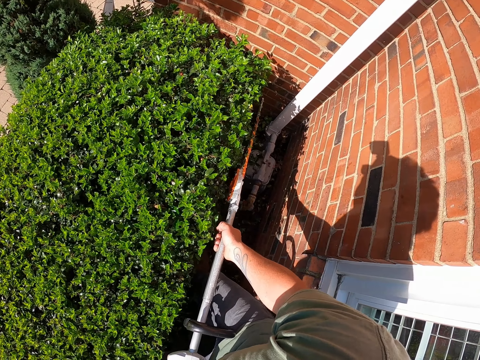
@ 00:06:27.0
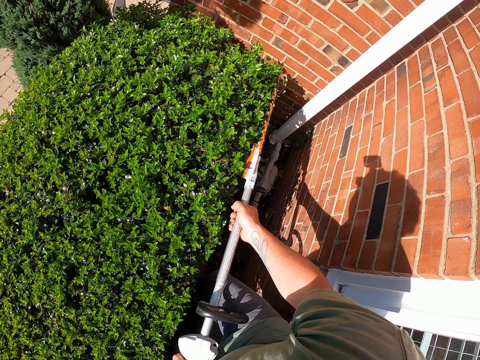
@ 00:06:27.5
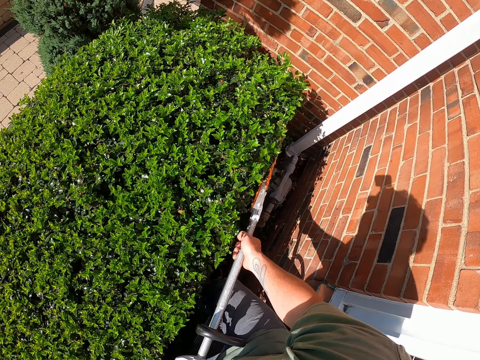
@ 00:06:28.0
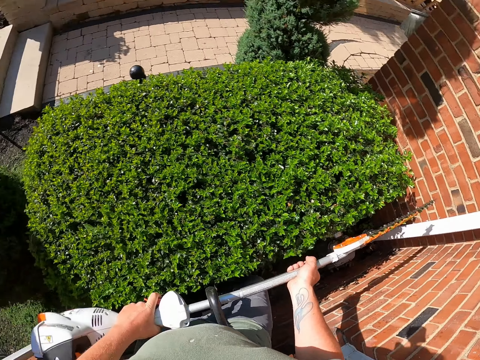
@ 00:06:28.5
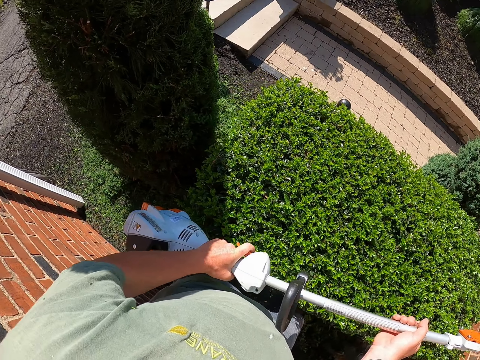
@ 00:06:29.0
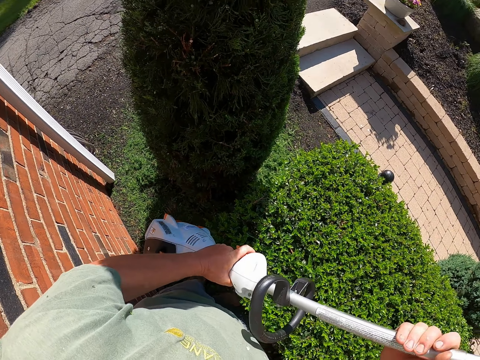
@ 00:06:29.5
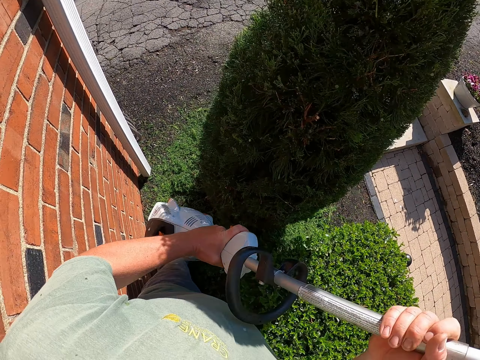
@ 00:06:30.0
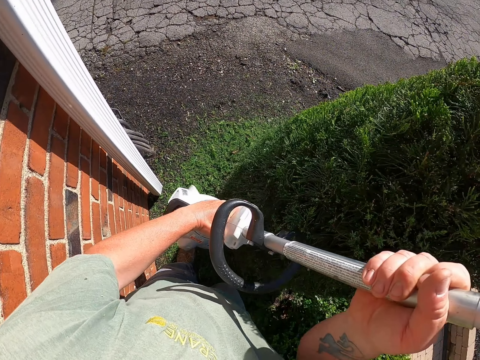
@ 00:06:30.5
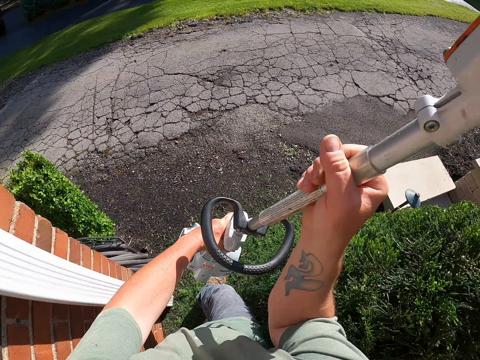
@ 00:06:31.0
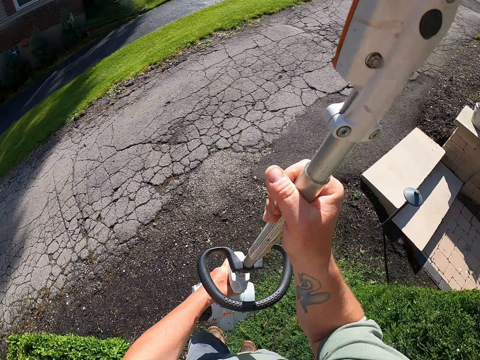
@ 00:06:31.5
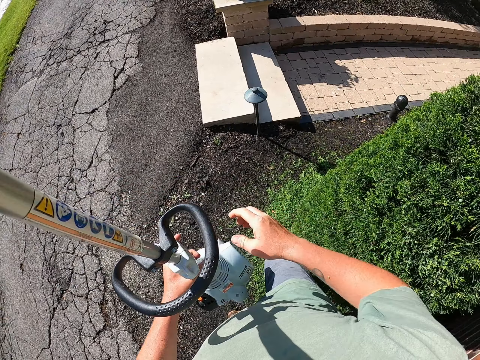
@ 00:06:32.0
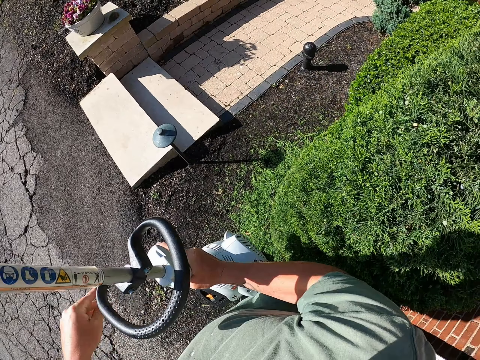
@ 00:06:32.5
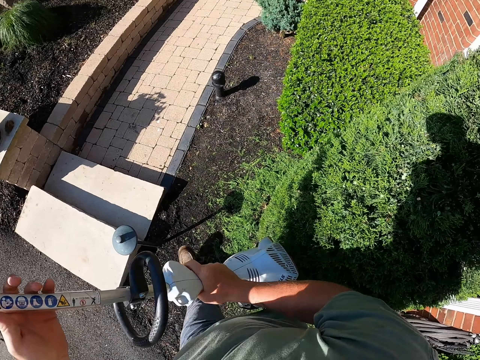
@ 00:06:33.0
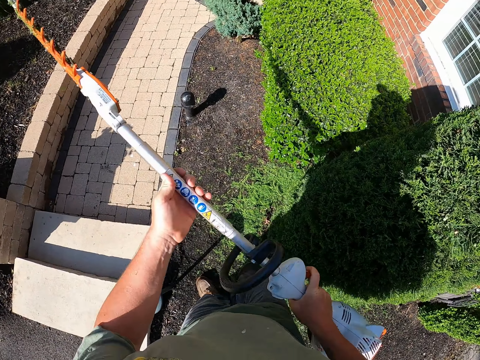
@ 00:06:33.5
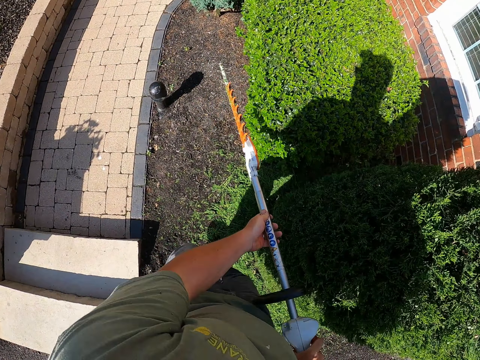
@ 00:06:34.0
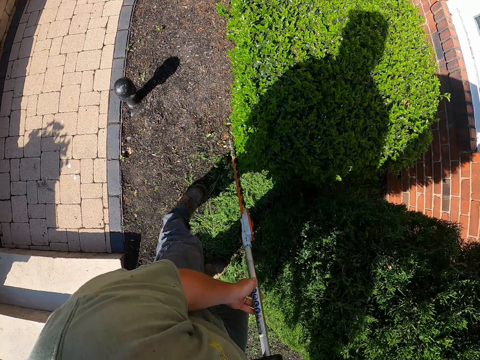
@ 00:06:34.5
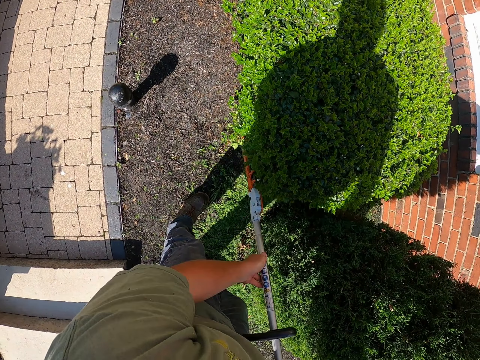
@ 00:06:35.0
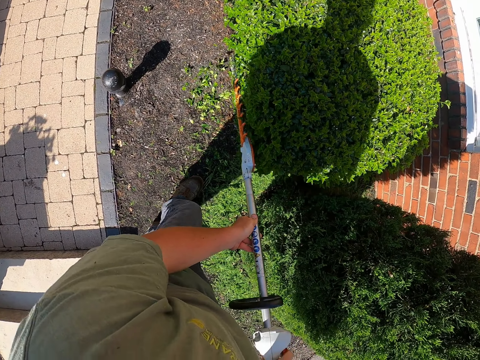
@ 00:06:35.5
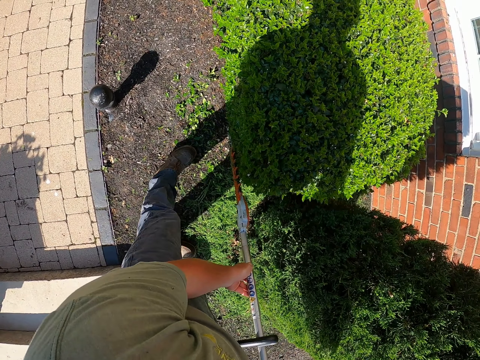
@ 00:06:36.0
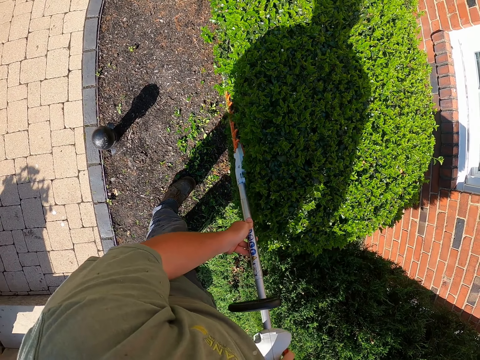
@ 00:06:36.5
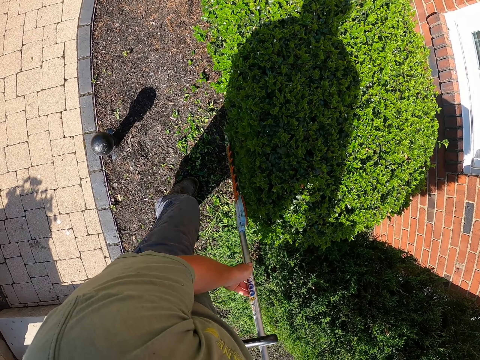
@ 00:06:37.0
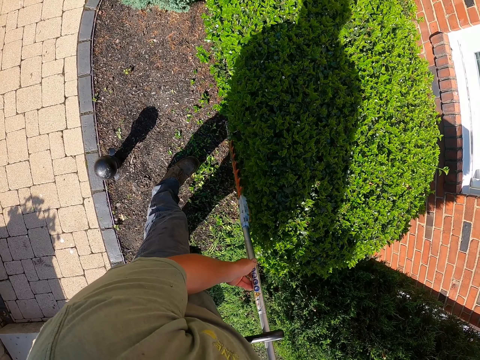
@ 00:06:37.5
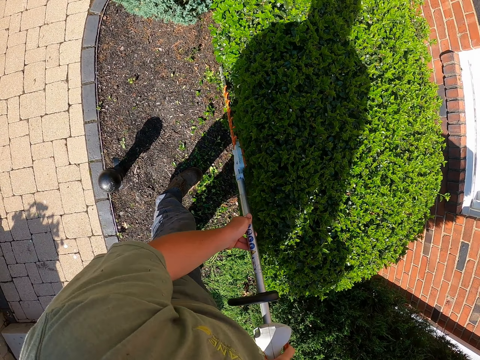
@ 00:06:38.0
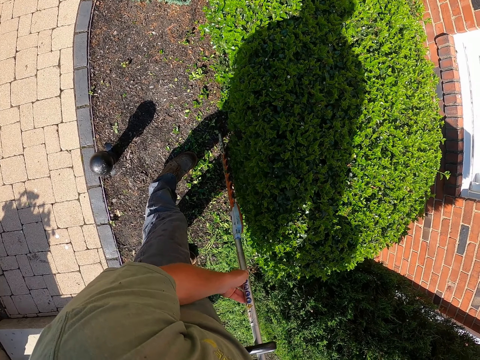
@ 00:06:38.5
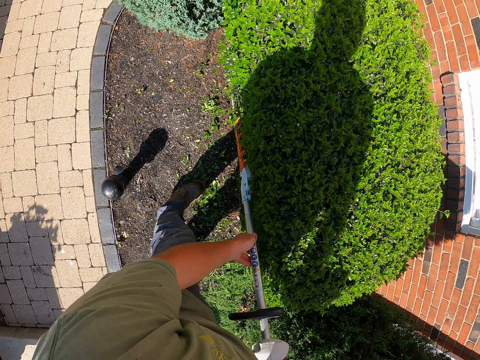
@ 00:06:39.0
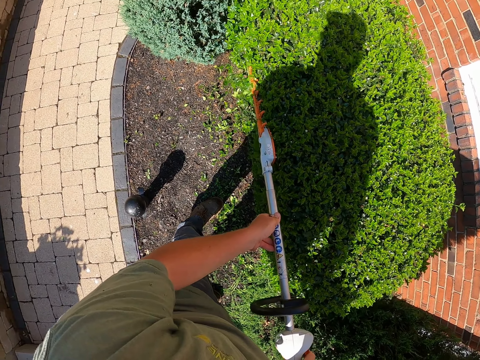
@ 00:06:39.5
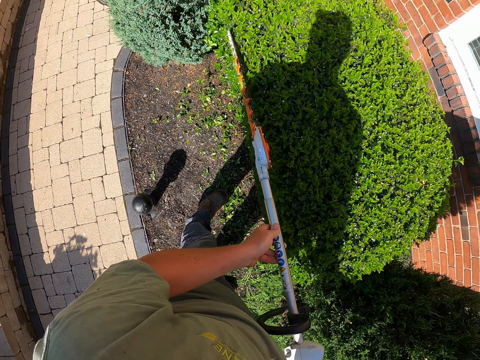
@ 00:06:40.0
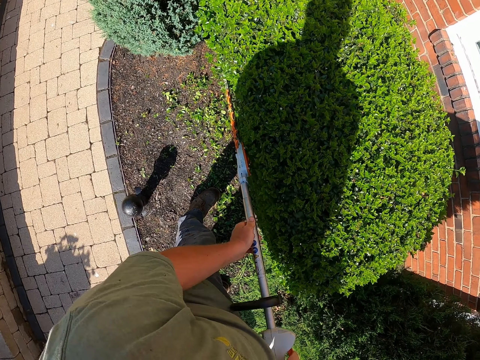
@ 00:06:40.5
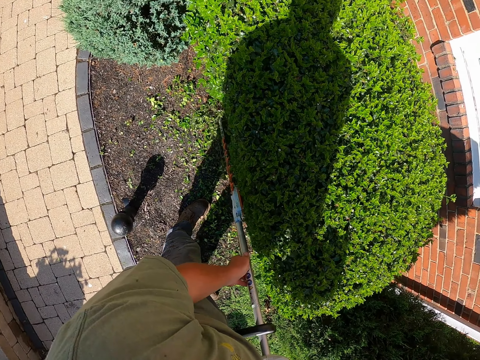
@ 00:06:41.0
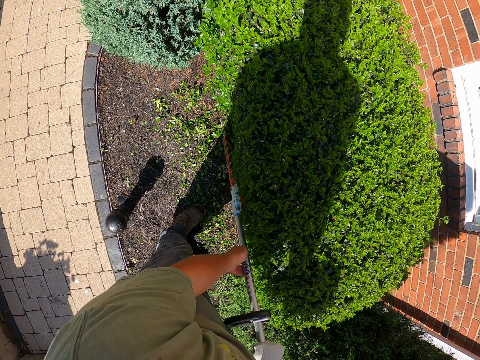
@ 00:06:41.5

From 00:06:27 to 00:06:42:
The camera wearer turns around. They walk in the compound. They adjust the hedge trimmer. They trim the shrub in the compound with the hedge trimmer machine. They move in the compound.

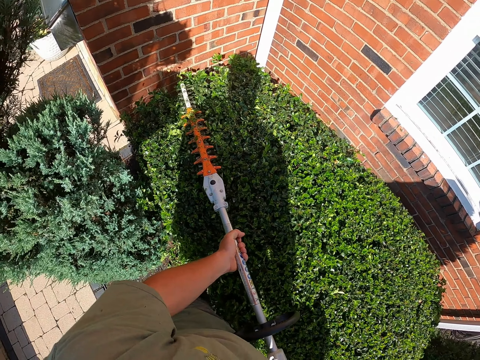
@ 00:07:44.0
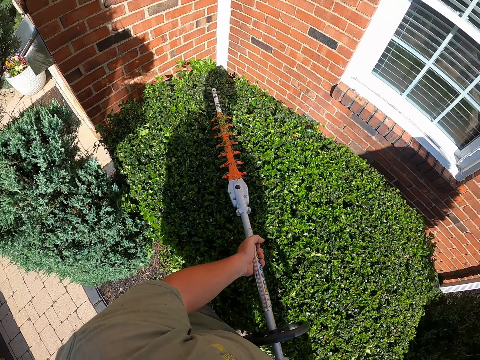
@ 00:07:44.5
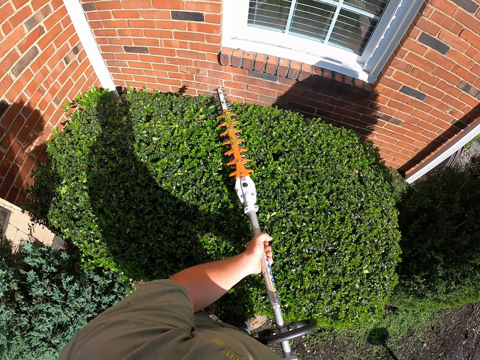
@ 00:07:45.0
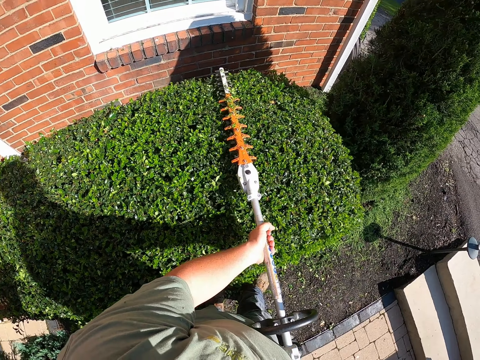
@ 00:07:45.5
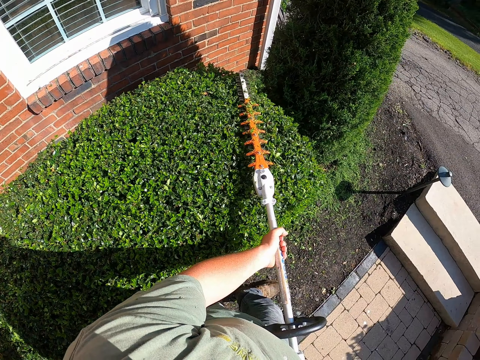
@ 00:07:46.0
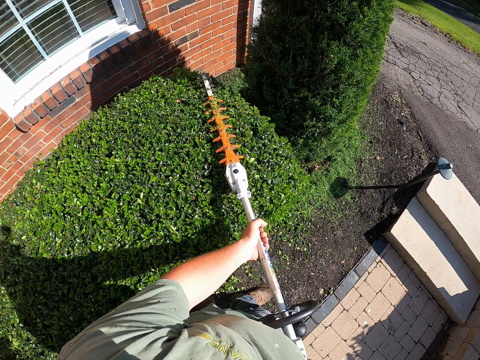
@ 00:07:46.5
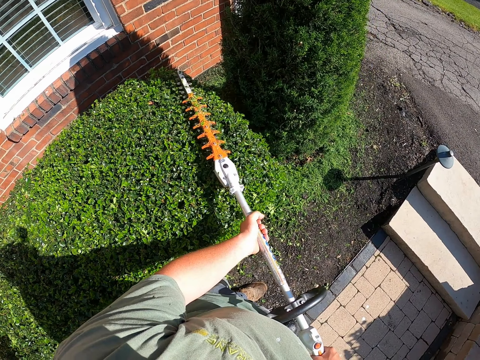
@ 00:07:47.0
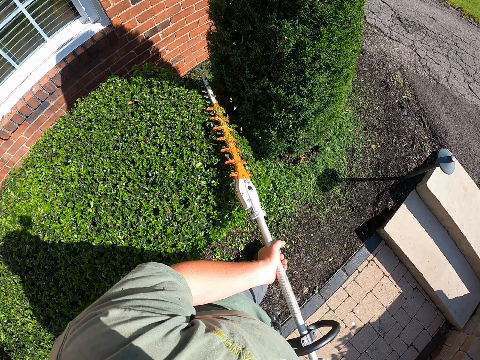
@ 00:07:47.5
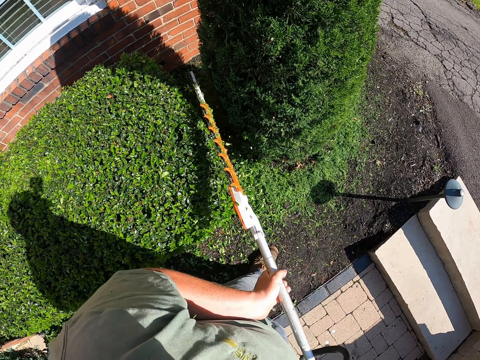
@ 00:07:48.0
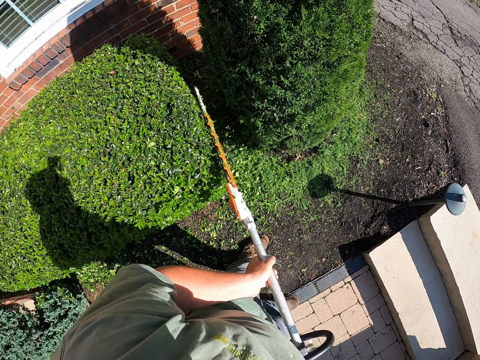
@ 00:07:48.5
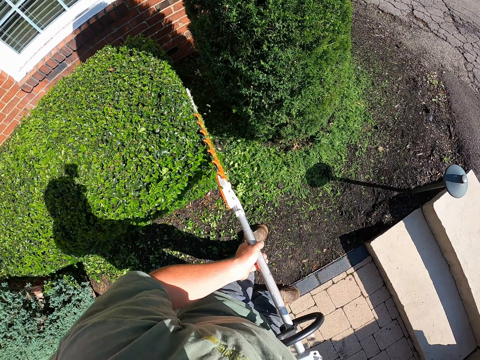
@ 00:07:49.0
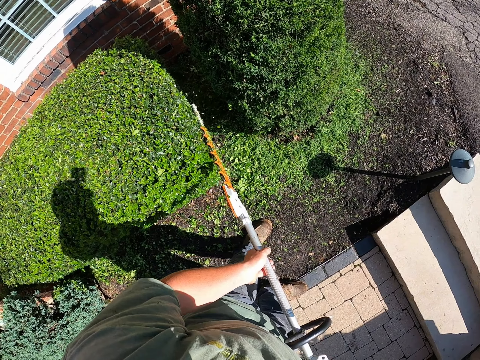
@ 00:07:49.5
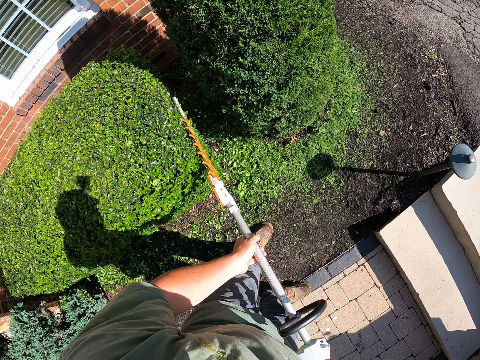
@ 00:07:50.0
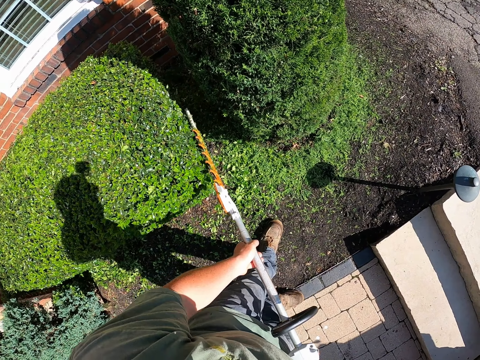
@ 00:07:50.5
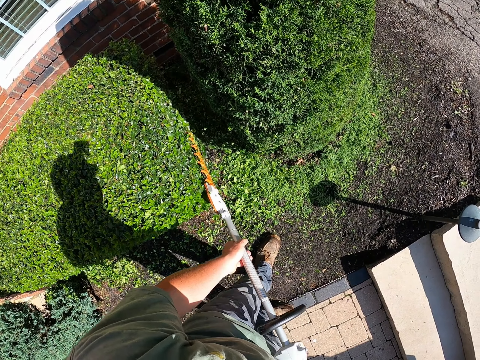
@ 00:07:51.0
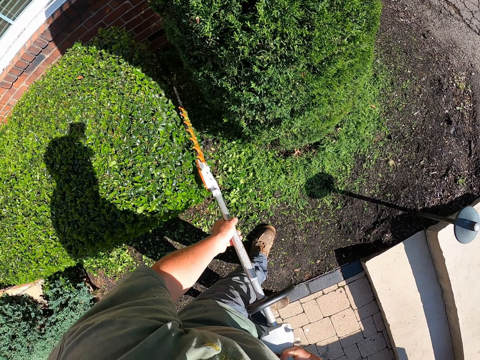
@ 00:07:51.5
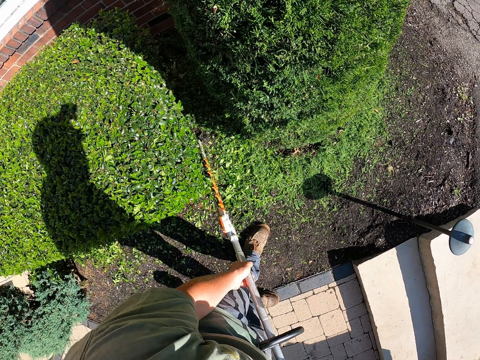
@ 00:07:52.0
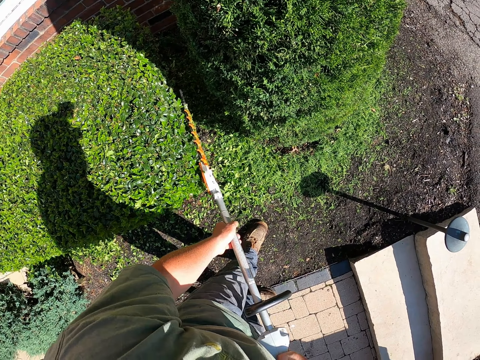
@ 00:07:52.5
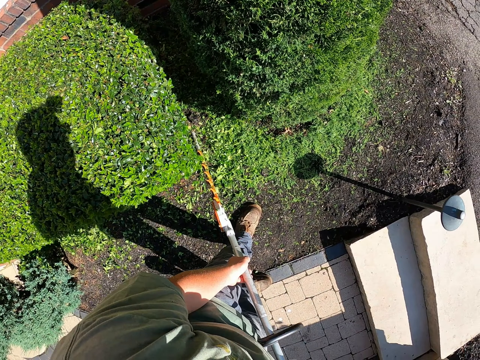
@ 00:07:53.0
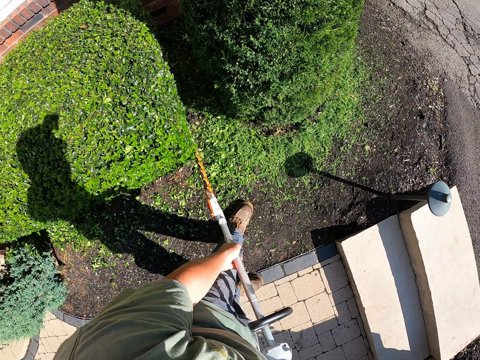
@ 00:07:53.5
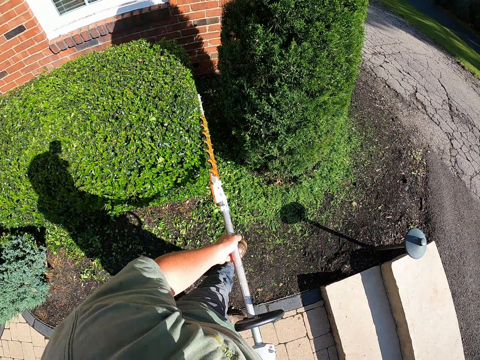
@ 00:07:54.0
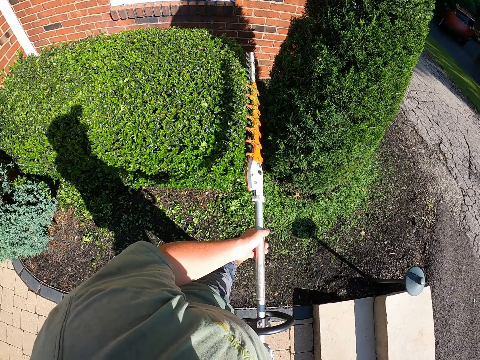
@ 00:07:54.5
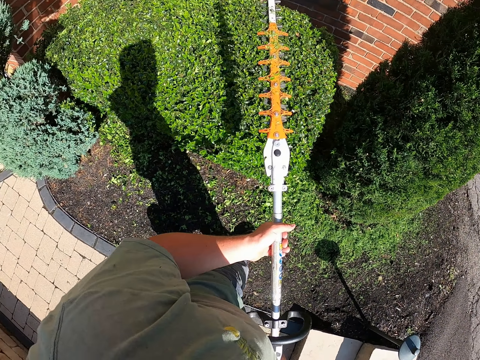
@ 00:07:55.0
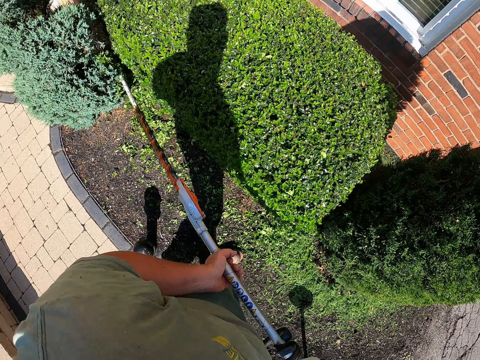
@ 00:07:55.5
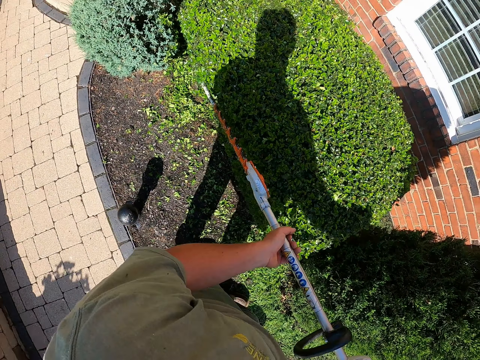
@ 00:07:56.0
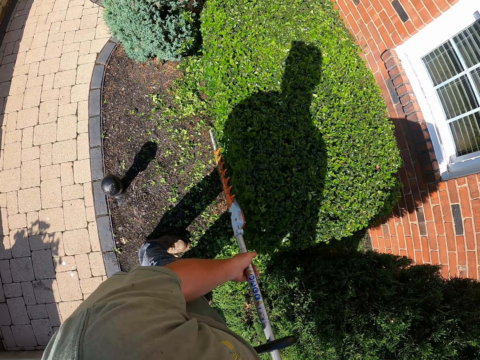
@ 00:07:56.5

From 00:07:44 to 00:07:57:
The camera wearer moves in the compound.
